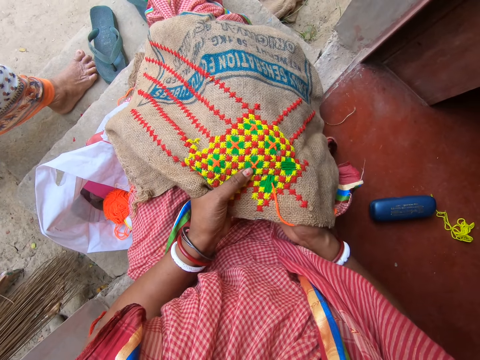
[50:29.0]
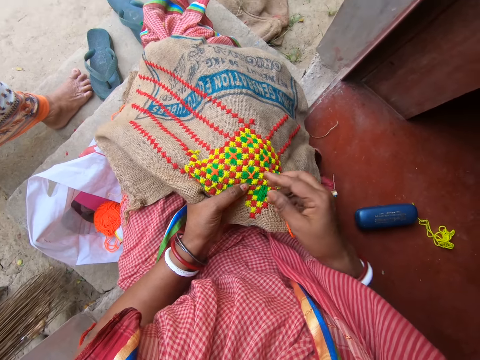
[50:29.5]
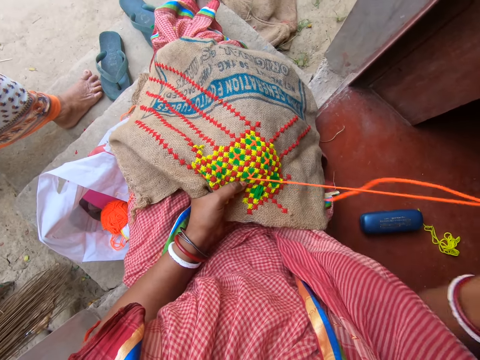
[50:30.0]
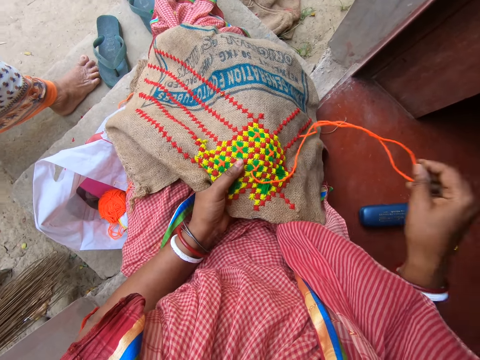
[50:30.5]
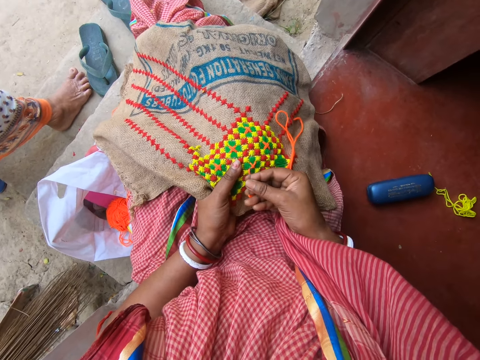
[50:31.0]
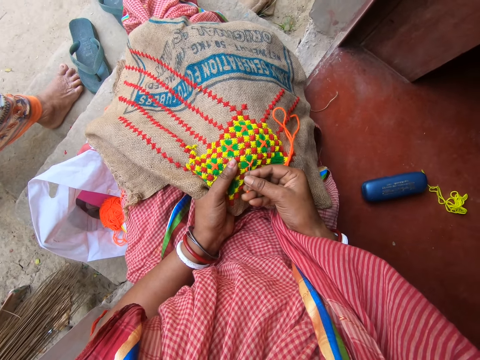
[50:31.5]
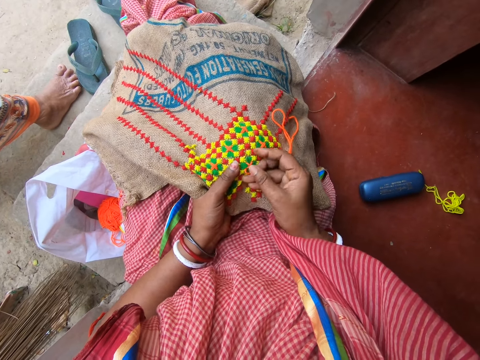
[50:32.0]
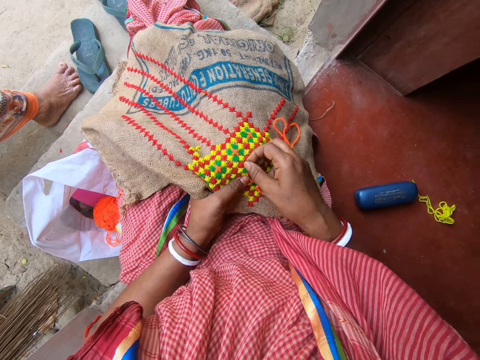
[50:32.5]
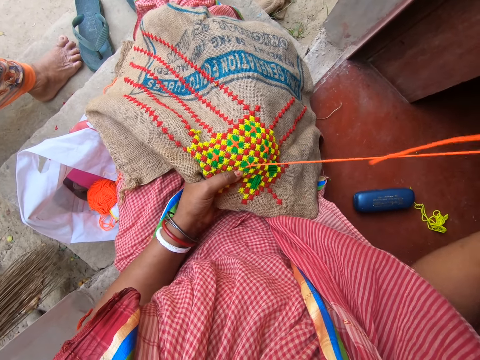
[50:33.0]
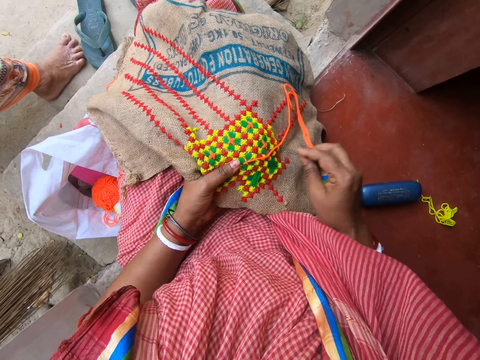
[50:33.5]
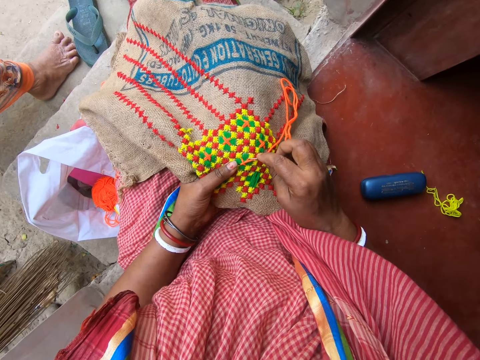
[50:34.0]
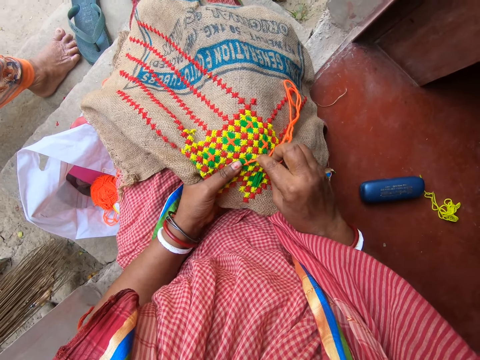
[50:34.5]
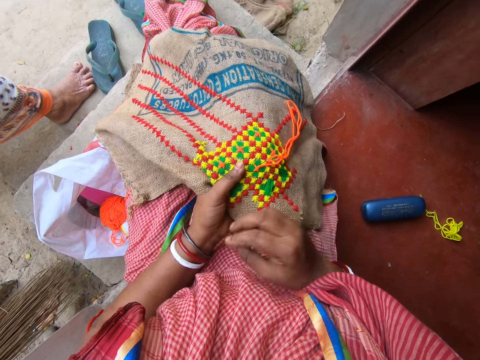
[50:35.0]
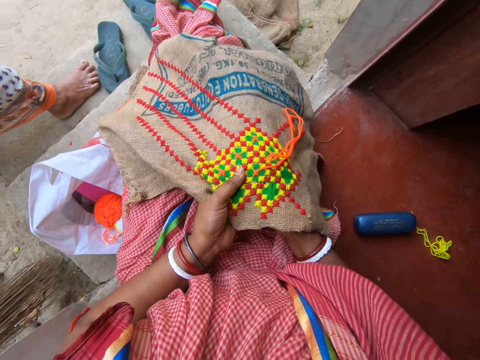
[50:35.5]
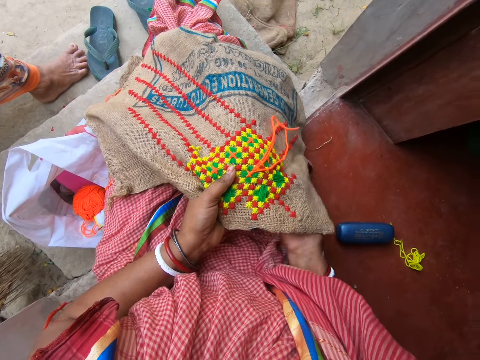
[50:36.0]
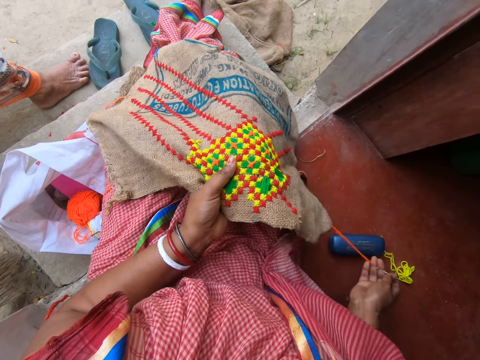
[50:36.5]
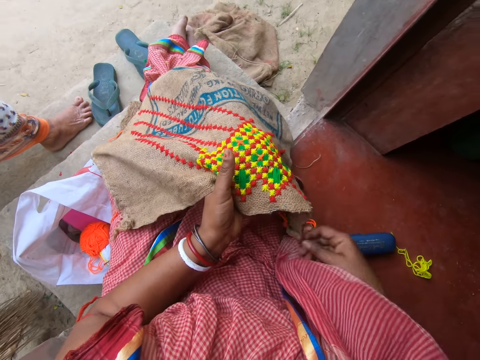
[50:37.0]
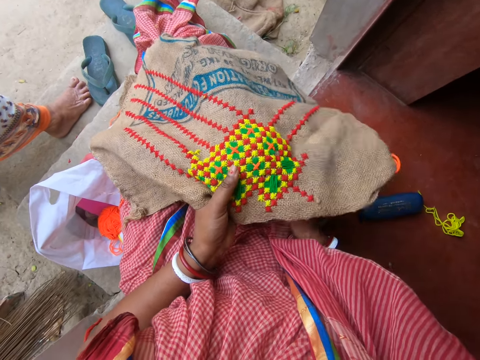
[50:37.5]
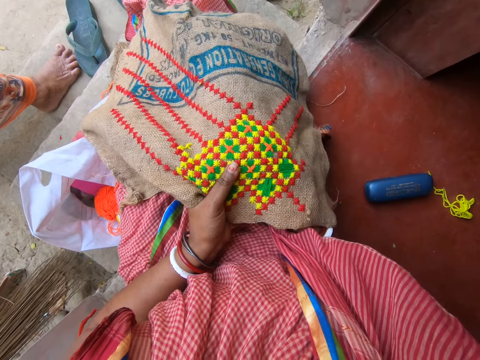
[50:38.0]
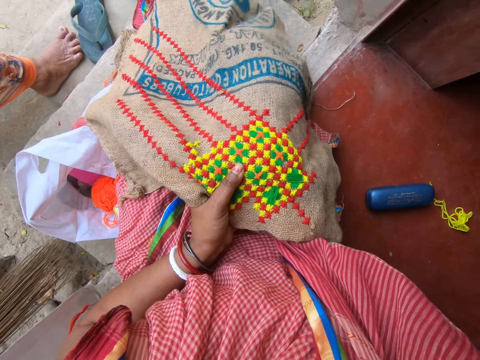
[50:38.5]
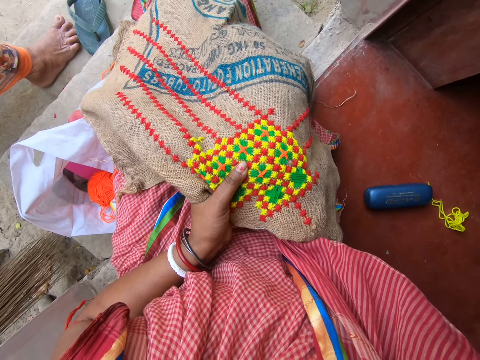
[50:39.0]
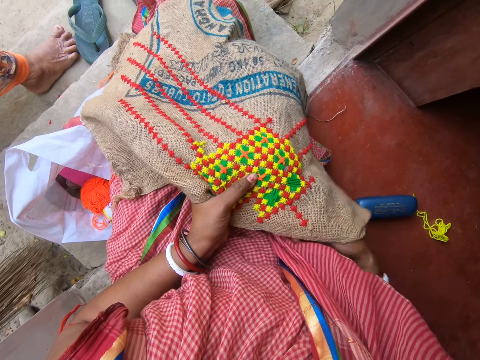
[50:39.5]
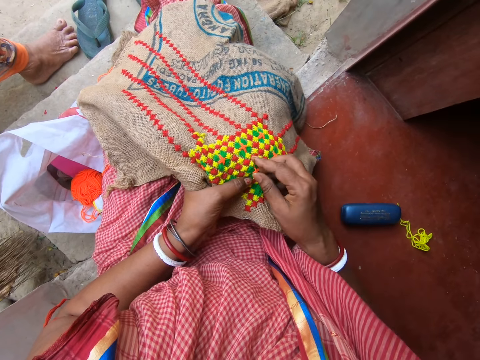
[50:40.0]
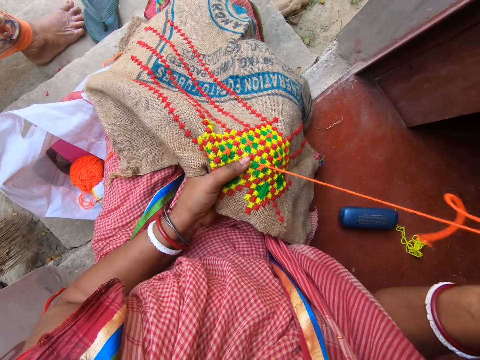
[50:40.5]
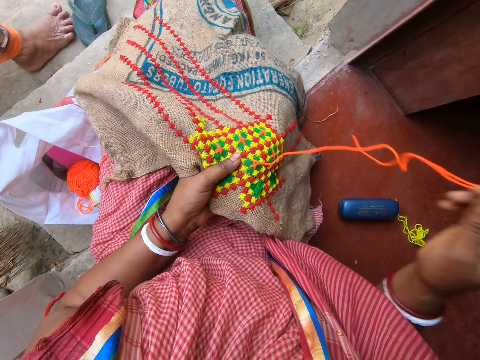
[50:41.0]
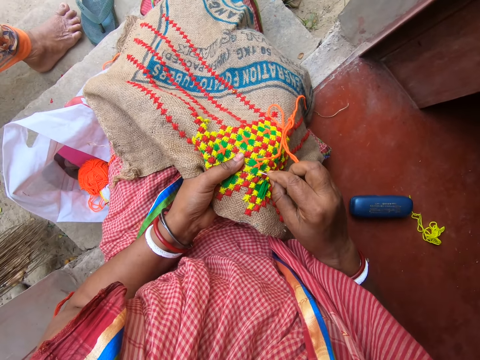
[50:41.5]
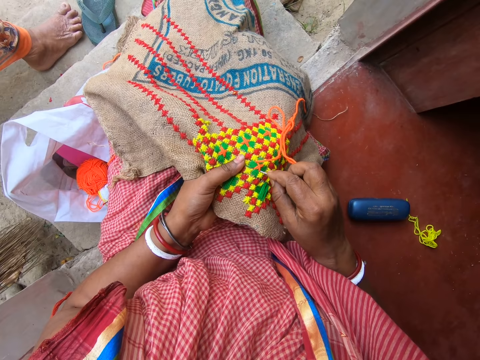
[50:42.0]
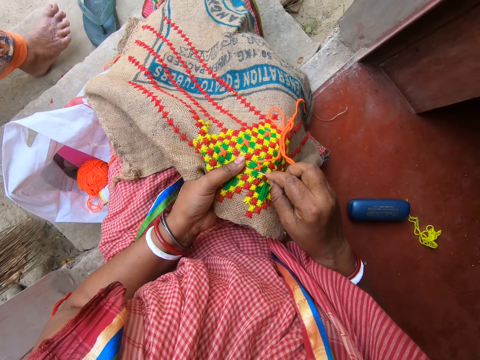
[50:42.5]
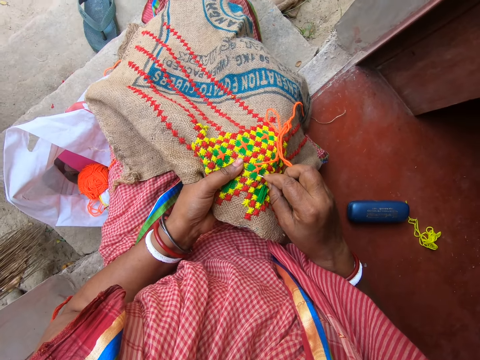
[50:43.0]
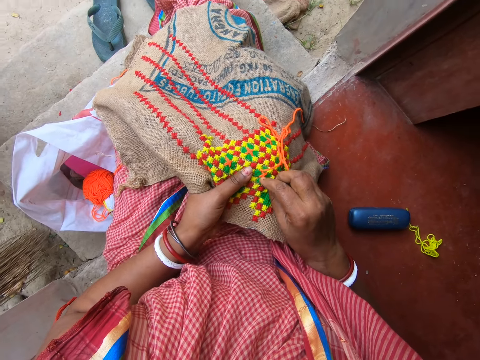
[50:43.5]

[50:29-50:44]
The camera wearer picks the hook from the piece of cloth with her right hand. She inserts the hook into the piece of cloth with her right hand. She picks the hook from the piece of cloth with her right hand. She inserts the hook into the piece of cloth with her right hand. She takes the hook from under the piece of cloth with her right hand. She inserts the hook into the piece of cloth with her right hand. She picks the hook from the piece of cloth with her right hand. She inserts the hook into the piece of cloth with her right hand.

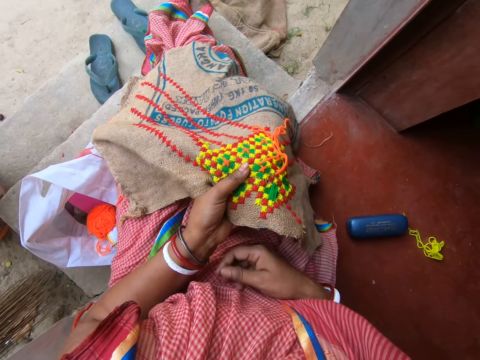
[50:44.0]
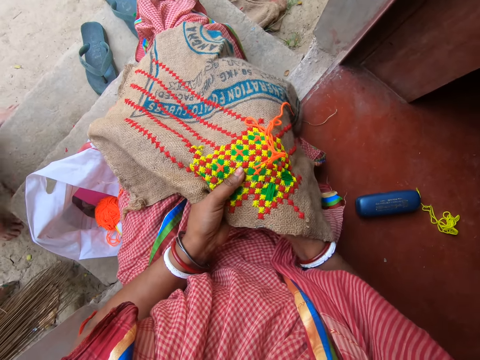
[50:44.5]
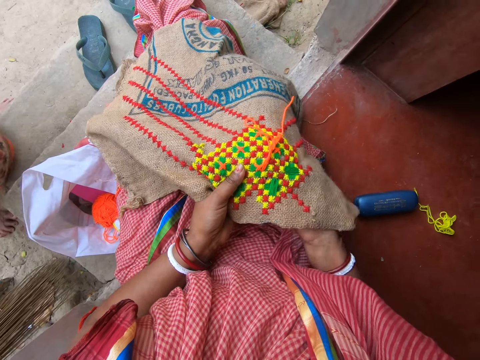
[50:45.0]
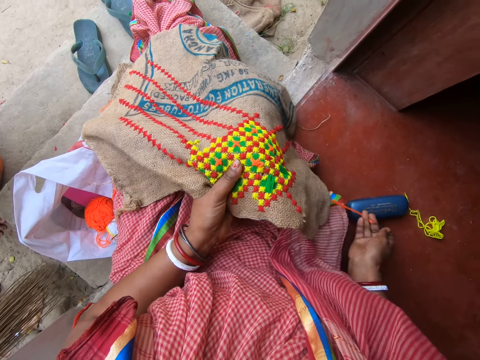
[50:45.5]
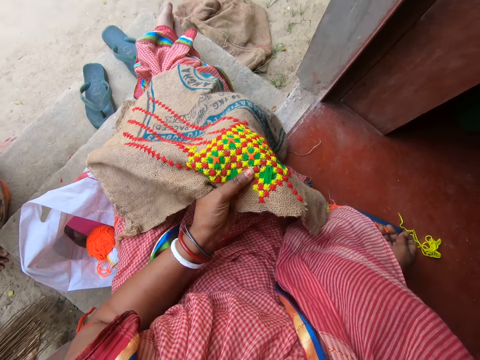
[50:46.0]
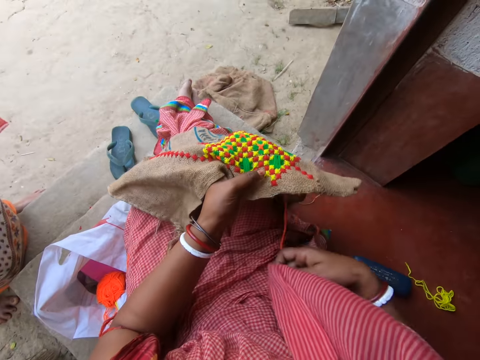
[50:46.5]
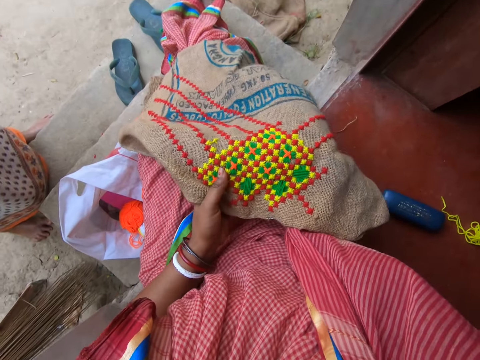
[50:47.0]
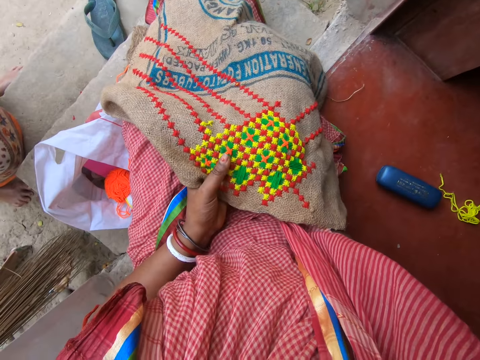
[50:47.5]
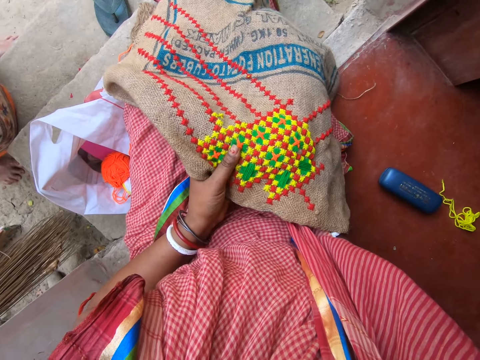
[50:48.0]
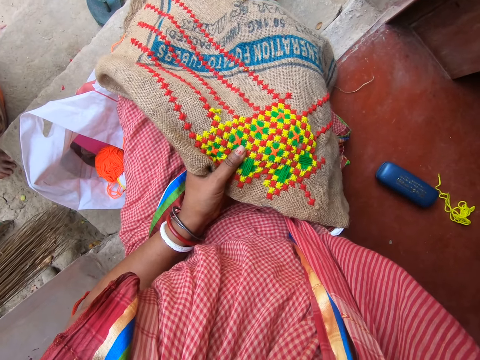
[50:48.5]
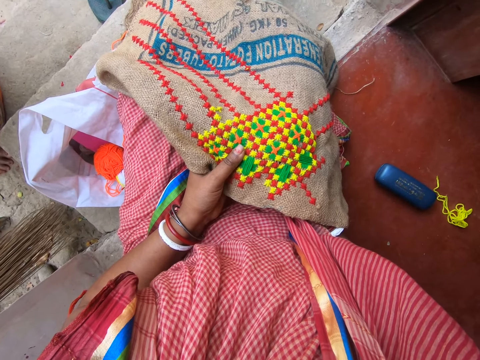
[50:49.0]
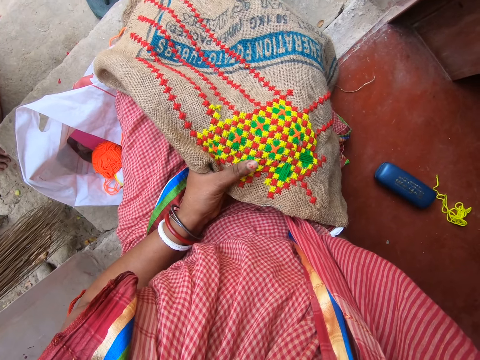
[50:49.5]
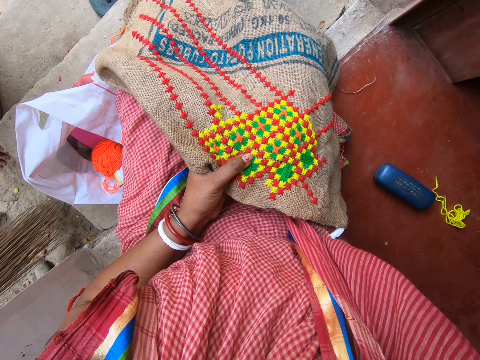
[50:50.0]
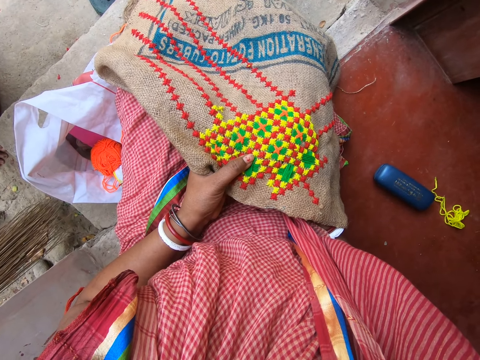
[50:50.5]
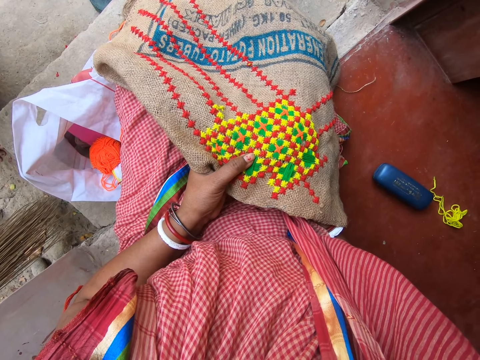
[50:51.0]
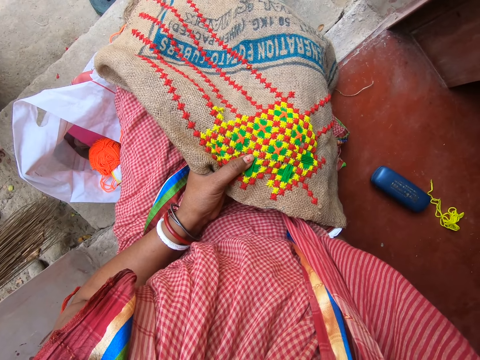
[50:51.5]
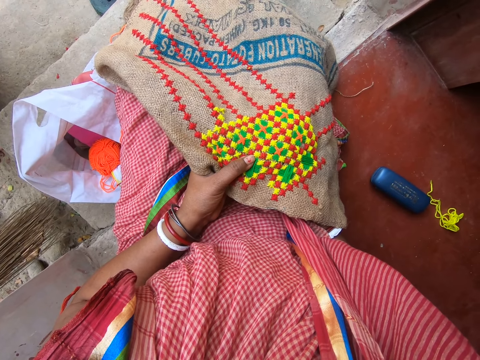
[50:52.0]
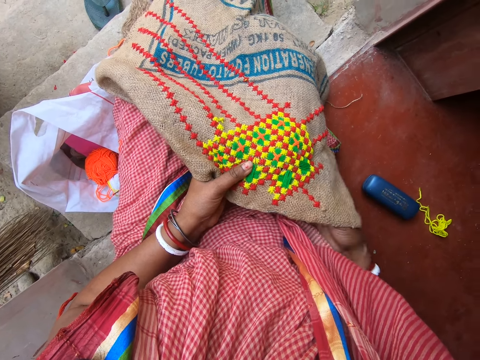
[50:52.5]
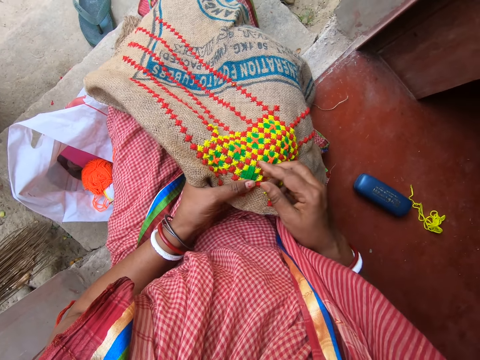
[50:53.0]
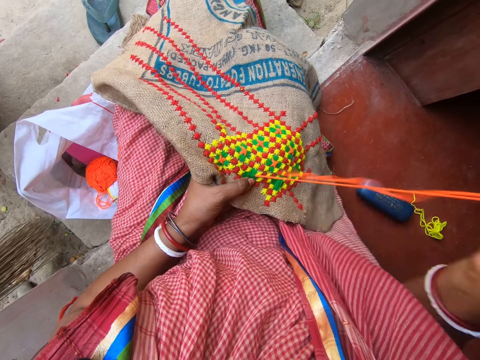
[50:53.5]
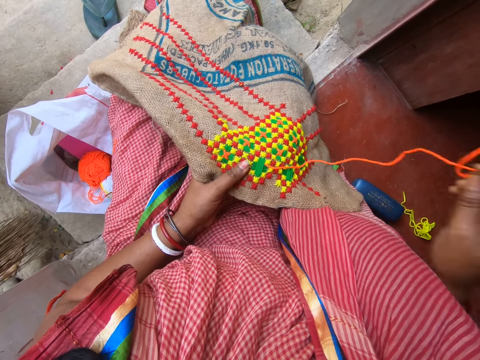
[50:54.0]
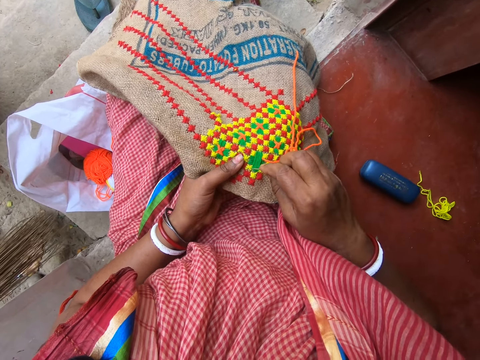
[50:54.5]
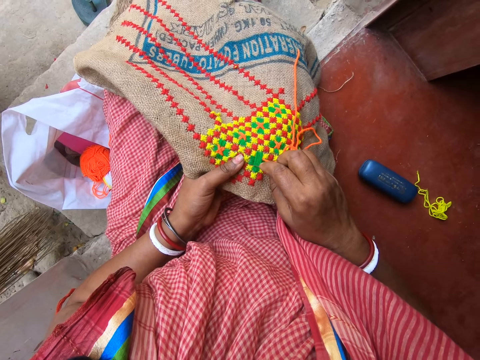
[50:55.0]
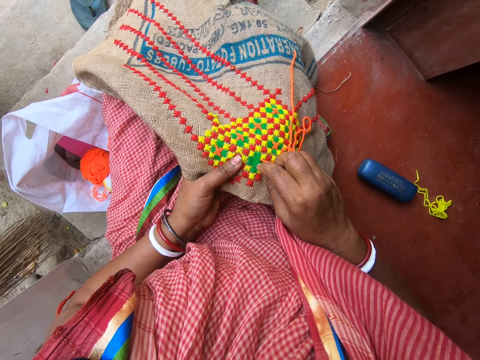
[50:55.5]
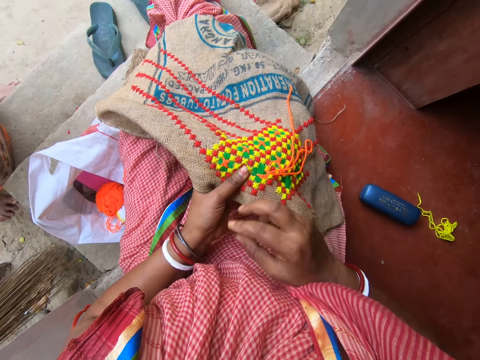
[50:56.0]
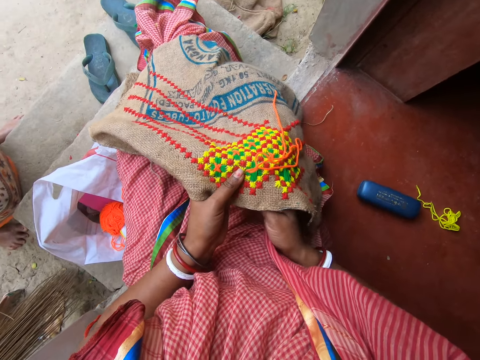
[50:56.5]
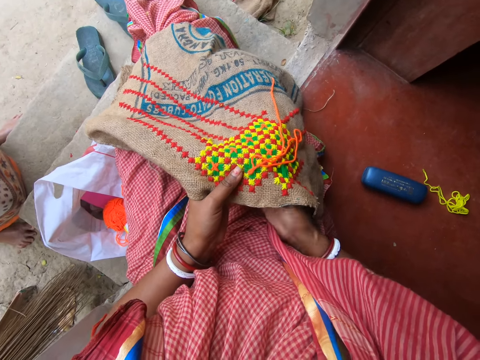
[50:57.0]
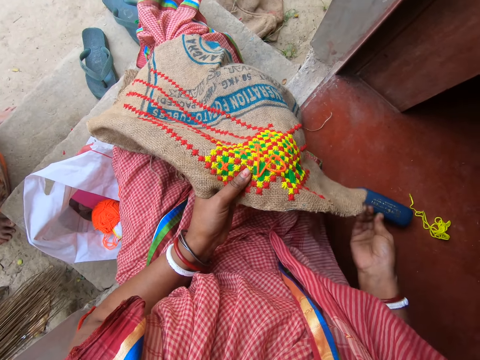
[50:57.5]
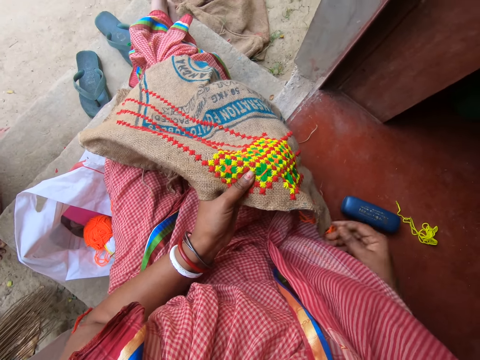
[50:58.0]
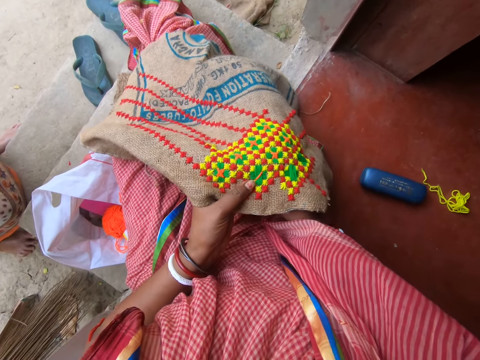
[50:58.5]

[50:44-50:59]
The camera wearer takes the hook from under the piece of cloth with her right hand. She adjusts the piece of cloth with her left hand. She rubs her left thumb on the crocheted piece of cloth. She inserts the hook into the piece of cloth with her right hand. She picks the hook from the piece of cloth with her right hand. She inserts the hook into the piece of cloth with her right hand. She takes the hook from under the piece of cloth with her right hand.
